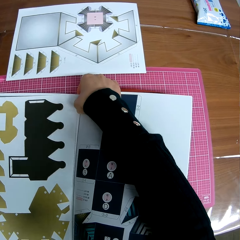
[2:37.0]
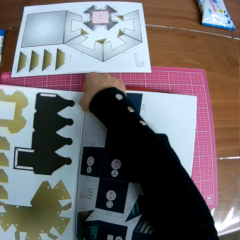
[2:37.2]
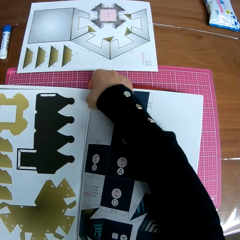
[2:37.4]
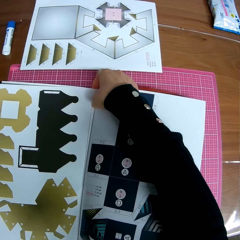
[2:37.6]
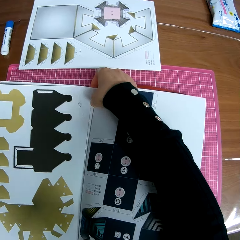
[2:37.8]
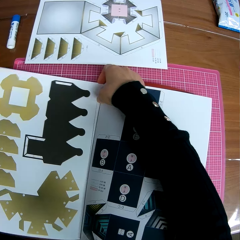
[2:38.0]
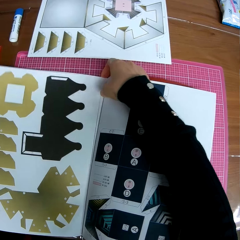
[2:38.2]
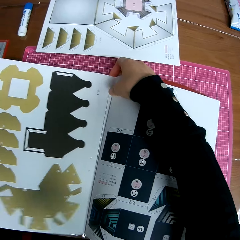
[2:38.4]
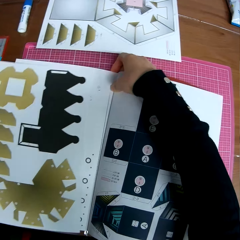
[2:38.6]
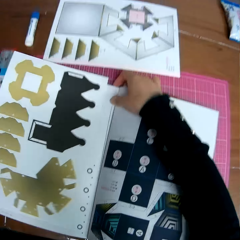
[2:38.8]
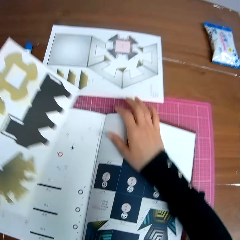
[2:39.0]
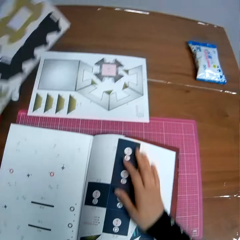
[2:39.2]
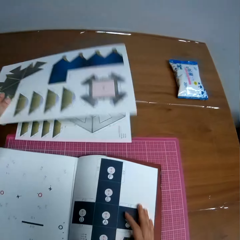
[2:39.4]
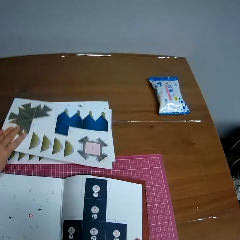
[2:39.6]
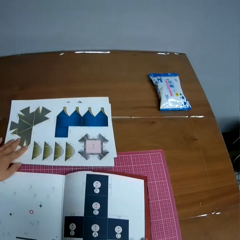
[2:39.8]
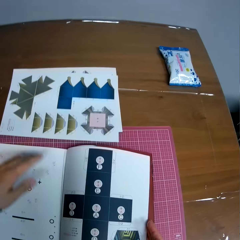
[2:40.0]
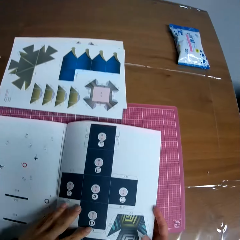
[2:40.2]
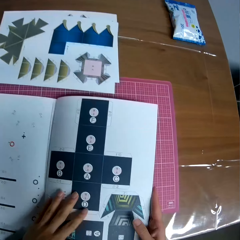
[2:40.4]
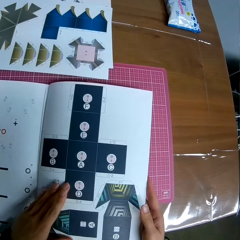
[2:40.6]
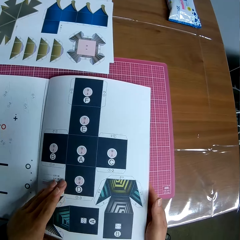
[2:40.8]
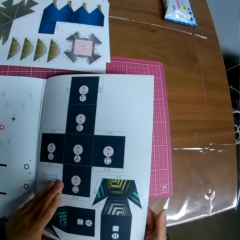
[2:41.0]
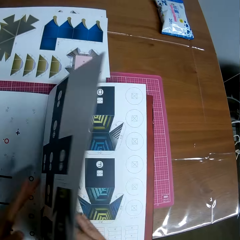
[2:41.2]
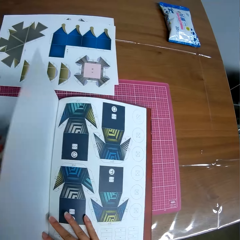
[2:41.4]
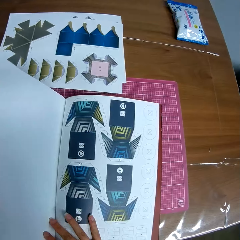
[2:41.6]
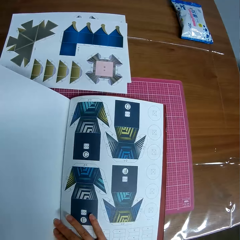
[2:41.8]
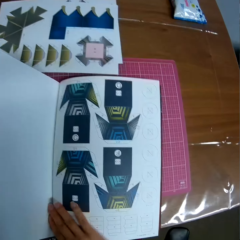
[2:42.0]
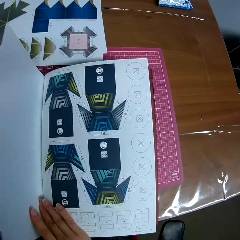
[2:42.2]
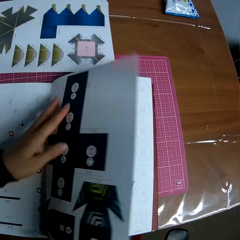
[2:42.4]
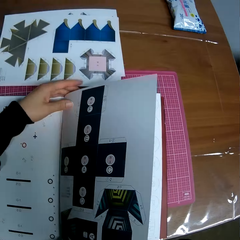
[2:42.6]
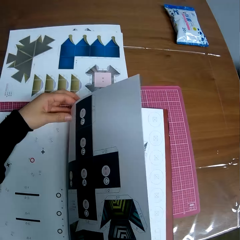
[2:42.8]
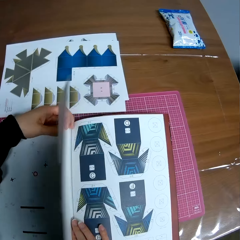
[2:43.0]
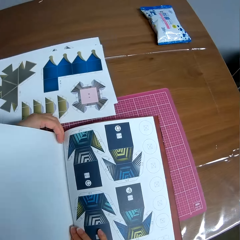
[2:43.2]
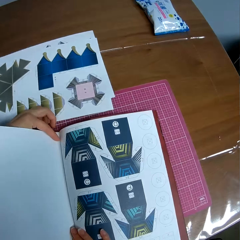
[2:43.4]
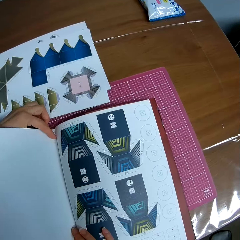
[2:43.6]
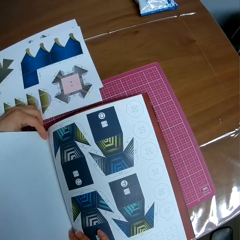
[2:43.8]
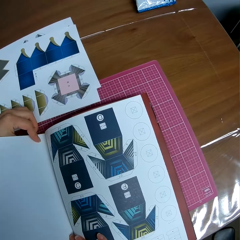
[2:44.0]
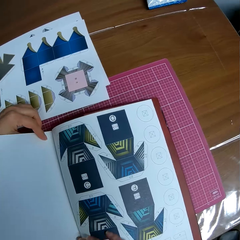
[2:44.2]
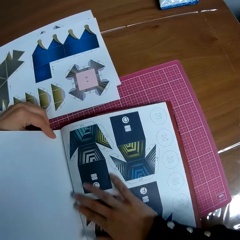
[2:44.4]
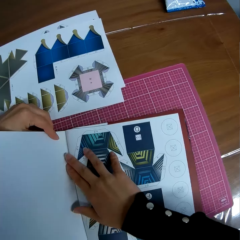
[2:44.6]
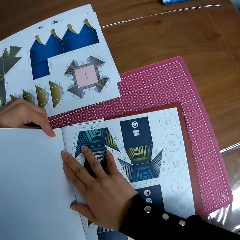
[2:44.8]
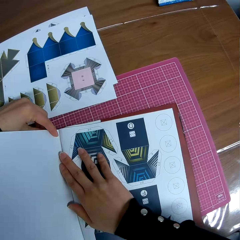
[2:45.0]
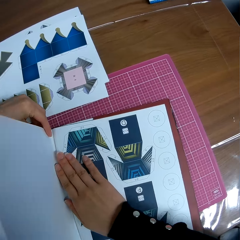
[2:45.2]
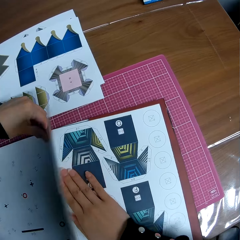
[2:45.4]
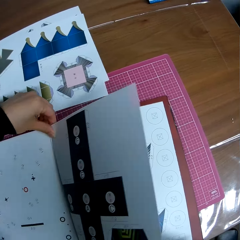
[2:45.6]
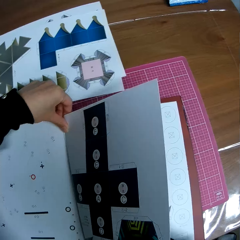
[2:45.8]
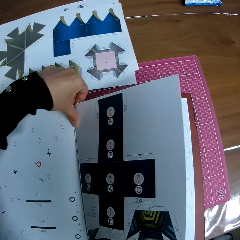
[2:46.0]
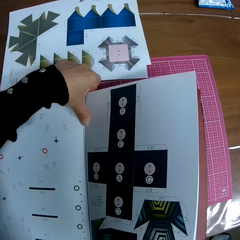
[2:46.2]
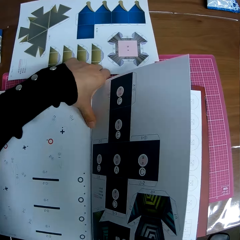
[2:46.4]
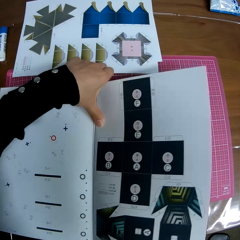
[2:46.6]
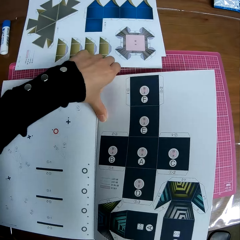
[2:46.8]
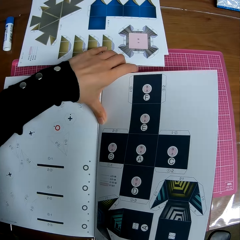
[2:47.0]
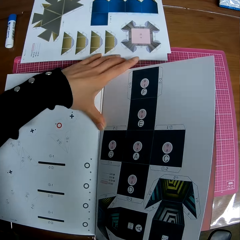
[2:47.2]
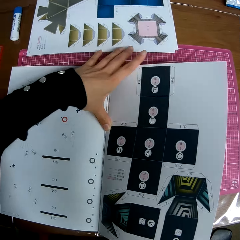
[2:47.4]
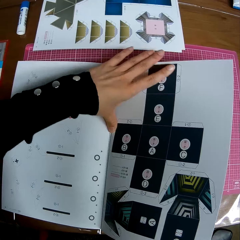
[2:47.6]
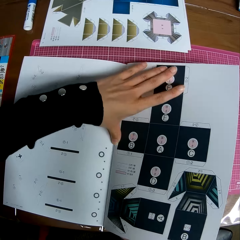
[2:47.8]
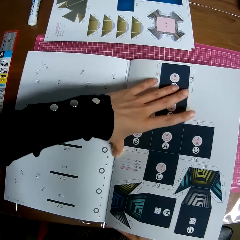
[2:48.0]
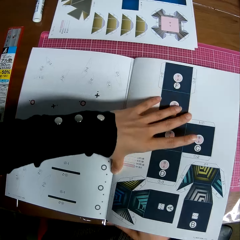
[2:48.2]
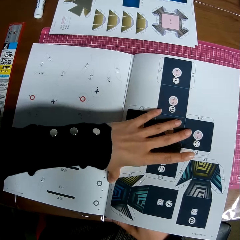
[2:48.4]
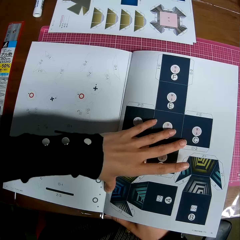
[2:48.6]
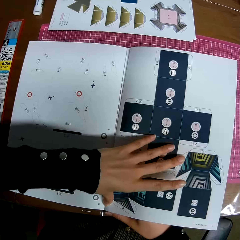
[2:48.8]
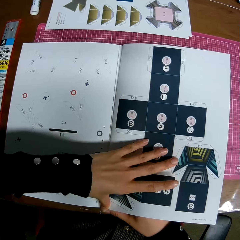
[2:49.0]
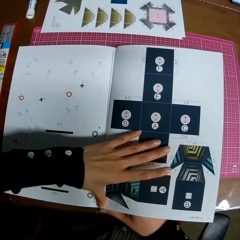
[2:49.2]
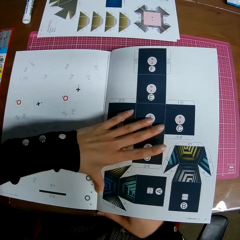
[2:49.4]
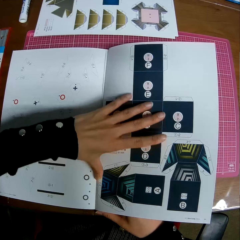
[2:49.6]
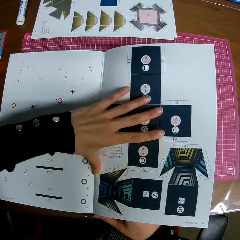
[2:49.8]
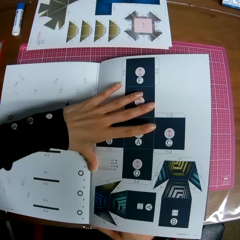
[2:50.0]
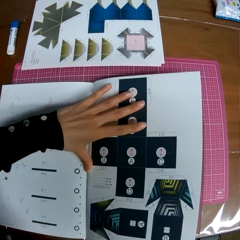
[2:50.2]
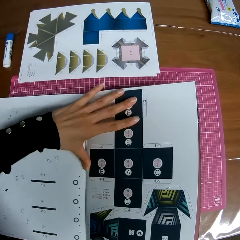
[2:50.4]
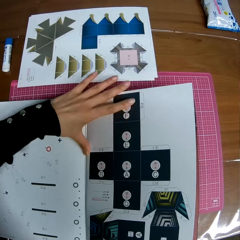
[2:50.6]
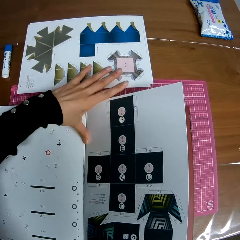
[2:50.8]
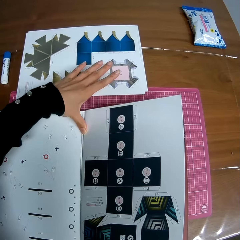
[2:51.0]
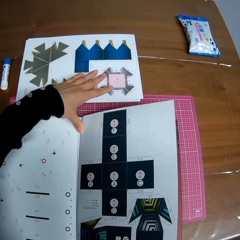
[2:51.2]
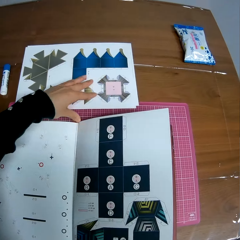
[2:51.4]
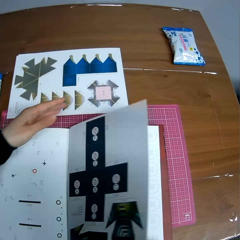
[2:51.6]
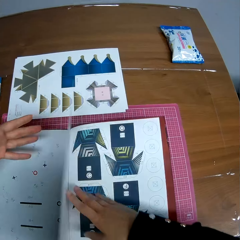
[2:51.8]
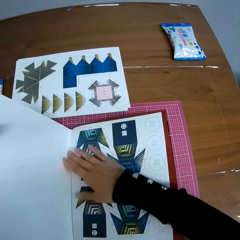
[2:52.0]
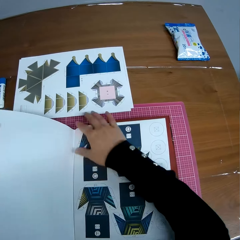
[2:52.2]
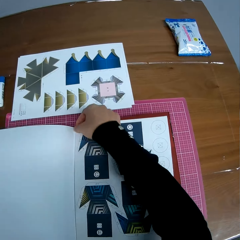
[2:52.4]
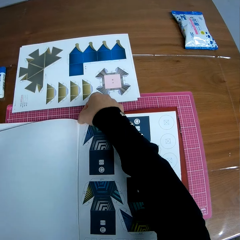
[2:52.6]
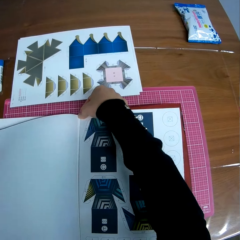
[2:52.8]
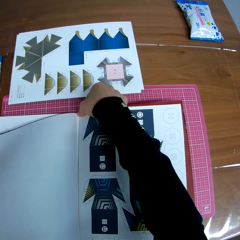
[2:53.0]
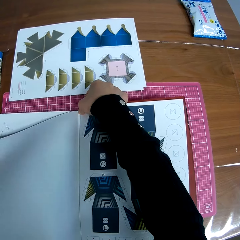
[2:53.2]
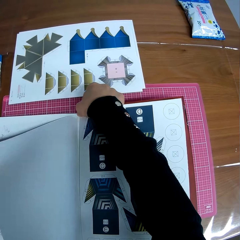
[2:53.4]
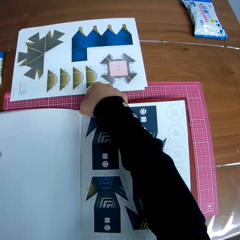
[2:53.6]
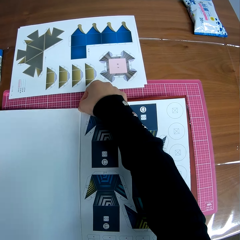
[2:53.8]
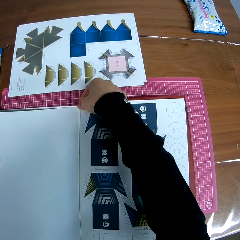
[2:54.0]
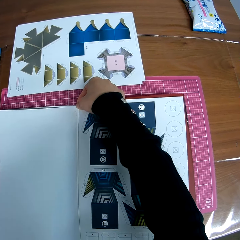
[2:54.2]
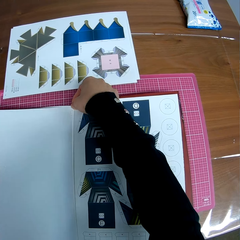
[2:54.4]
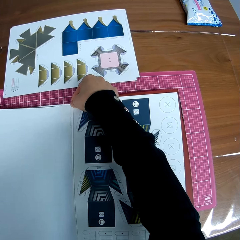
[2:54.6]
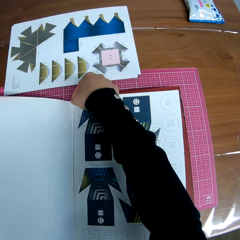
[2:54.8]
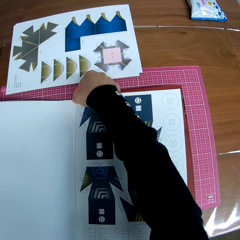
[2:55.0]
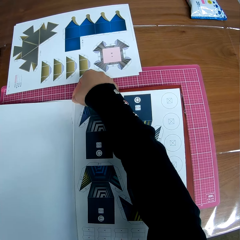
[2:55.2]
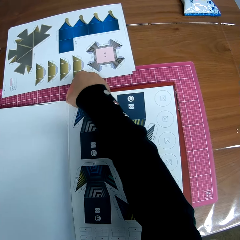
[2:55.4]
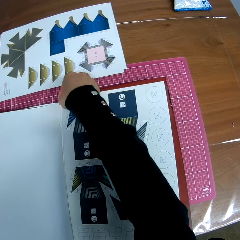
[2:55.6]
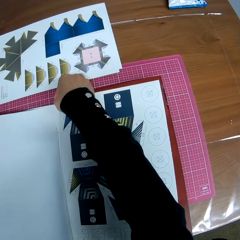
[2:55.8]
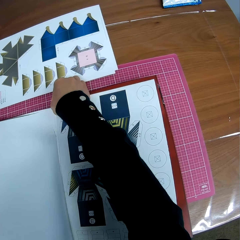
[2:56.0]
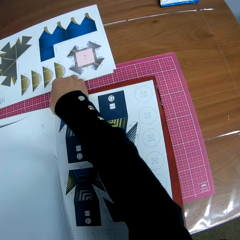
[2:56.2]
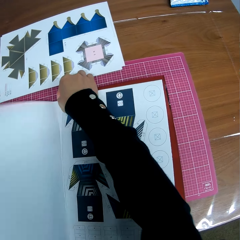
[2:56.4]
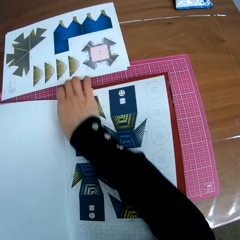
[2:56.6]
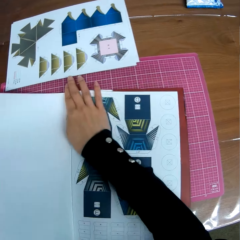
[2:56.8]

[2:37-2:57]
The camera wearer drops the detached page on the table. He flips to the next page of the book. He presses the page of the book with his finger. He spreads the book page. He flips a page of the book. He touches the page. He detaches the page from the book.

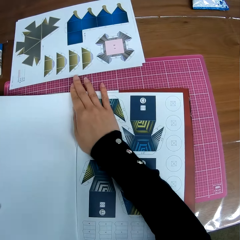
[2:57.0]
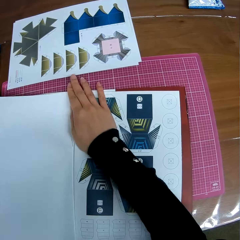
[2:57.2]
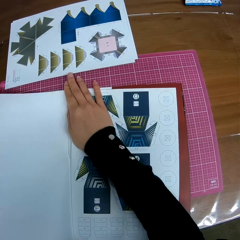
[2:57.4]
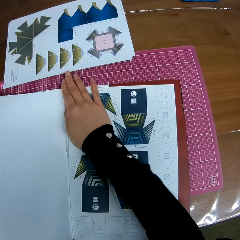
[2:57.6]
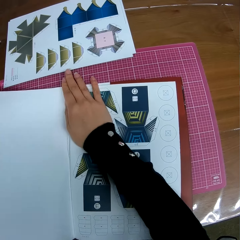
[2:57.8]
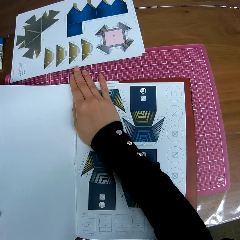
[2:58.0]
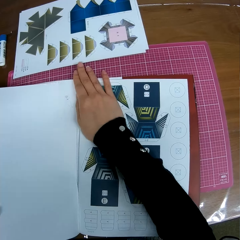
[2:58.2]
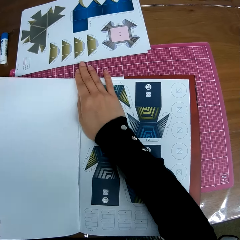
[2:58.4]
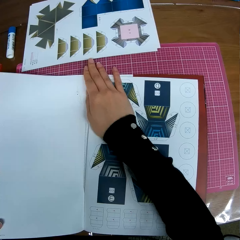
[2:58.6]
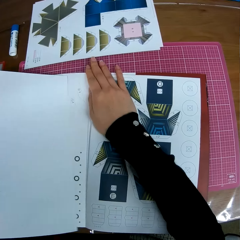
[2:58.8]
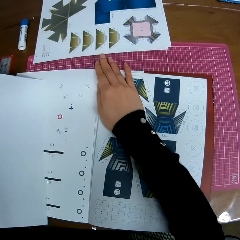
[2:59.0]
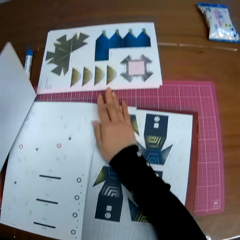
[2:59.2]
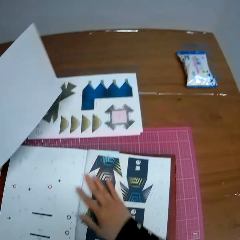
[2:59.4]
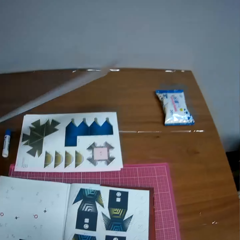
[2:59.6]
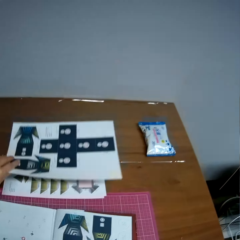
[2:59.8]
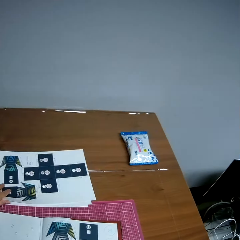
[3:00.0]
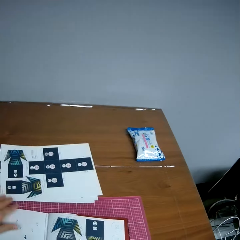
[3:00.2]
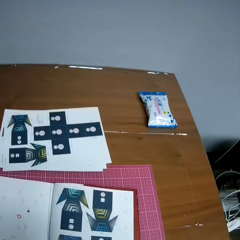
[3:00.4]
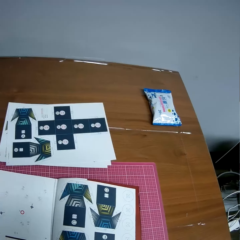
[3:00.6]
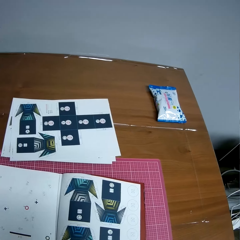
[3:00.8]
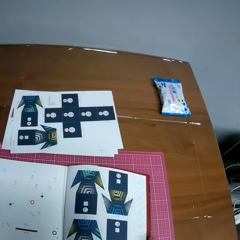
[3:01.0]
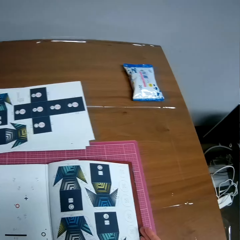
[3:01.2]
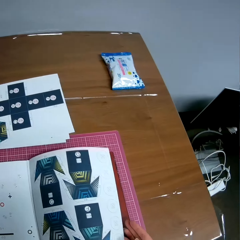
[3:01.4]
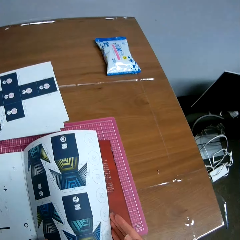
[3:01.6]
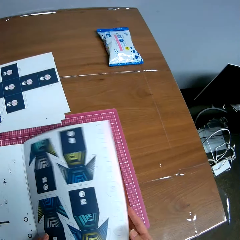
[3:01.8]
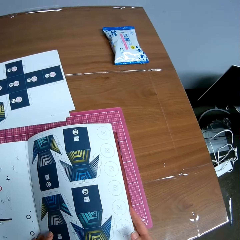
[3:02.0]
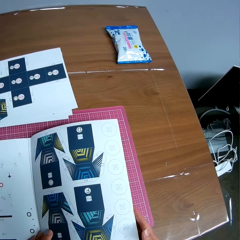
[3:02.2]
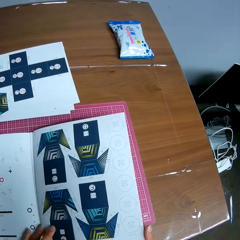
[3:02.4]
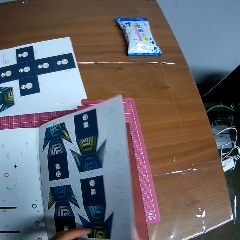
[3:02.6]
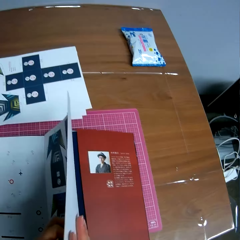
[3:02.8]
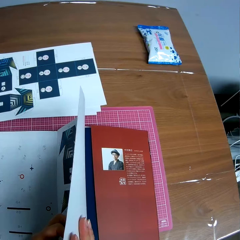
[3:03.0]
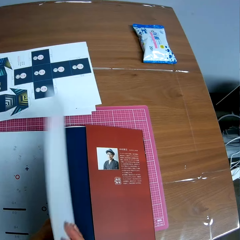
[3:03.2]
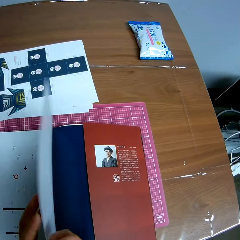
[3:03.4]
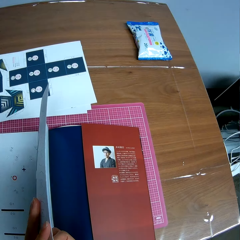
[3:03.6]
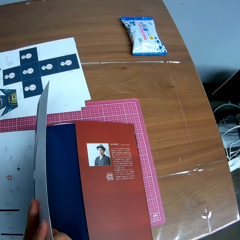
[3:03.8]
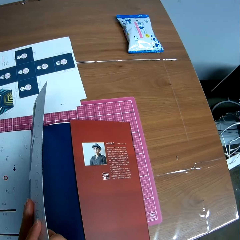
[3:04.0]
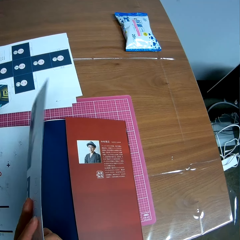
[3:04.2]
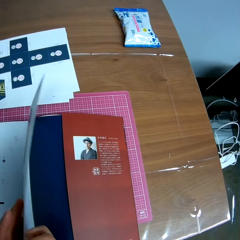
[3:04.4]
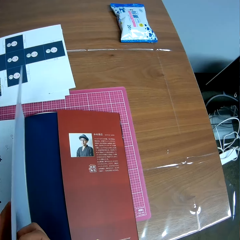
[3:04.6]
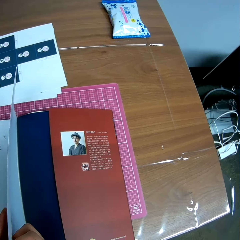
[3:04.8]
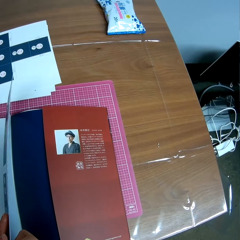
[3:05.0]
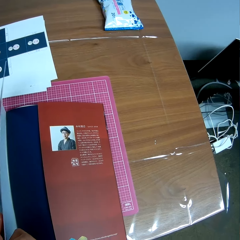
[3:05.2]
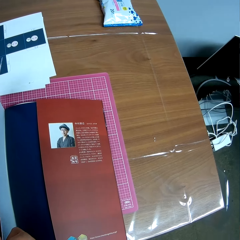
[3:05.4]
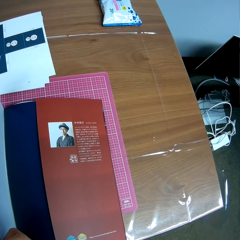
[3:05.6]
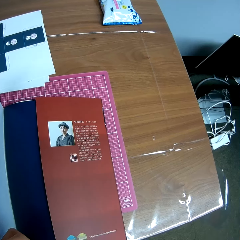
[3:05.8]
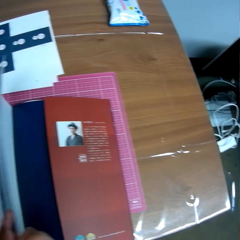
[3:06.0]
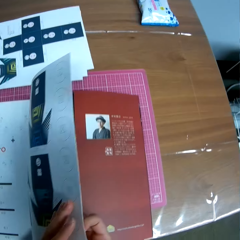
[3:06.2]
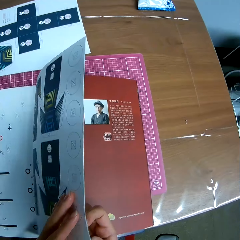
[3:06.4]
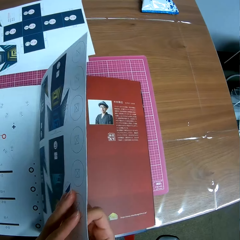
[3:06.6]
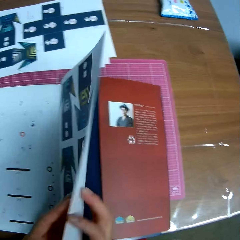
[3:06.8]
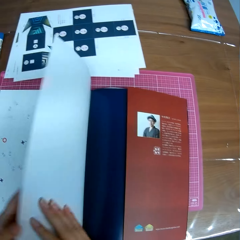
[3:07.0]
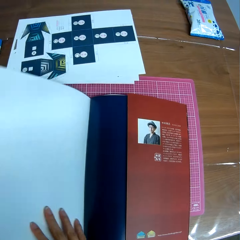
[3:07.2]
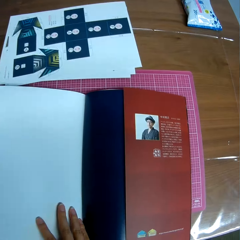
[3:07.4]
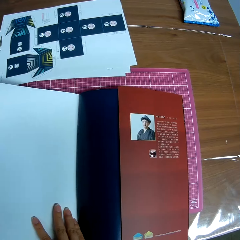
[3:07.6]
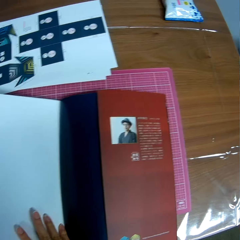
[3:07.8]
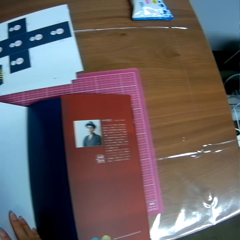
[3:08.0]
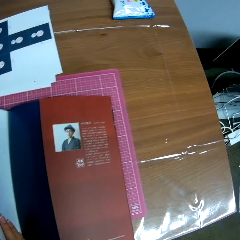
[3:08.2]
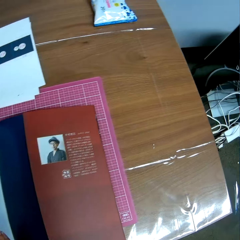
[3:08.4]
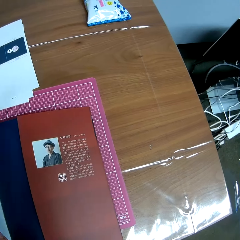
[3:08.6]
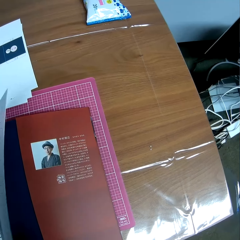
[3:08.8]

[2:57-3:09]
The camera wearer drops the detached page on the table. They turn the page of the book. They touch the book page.
